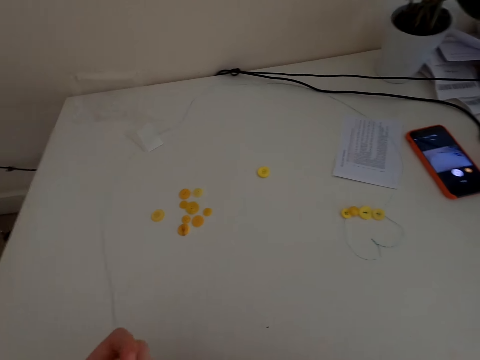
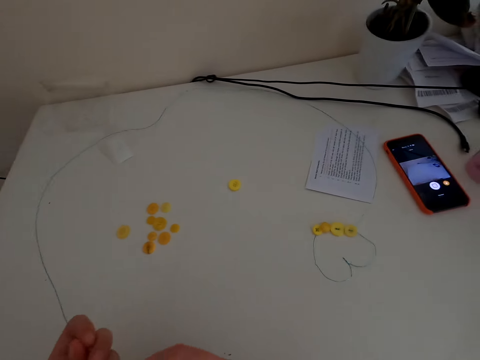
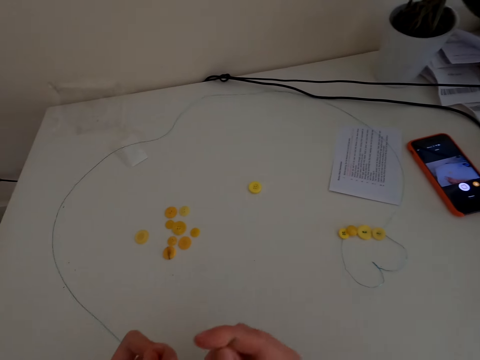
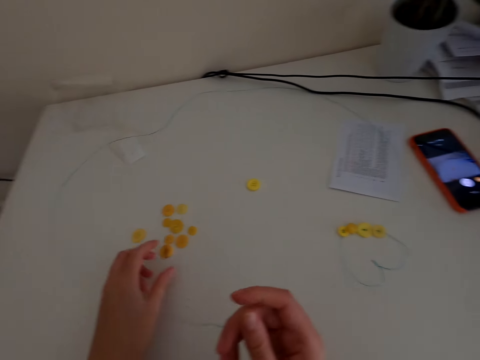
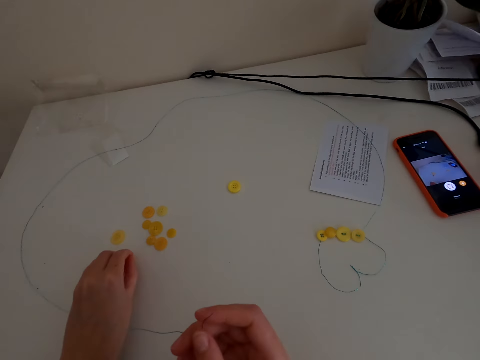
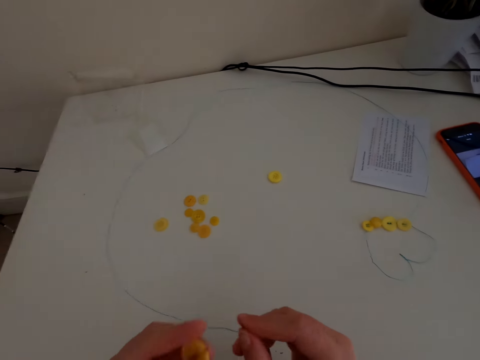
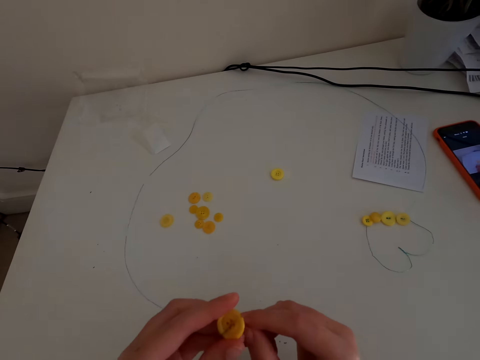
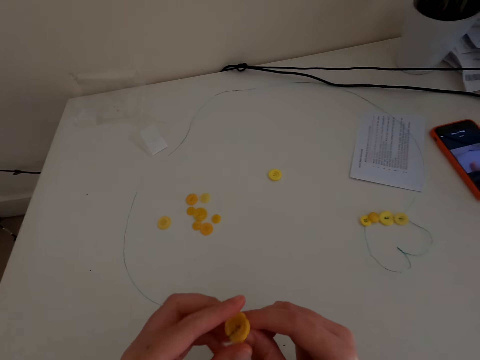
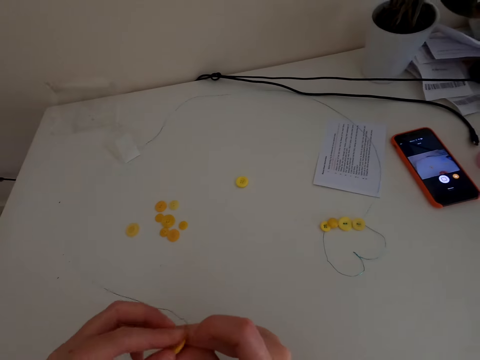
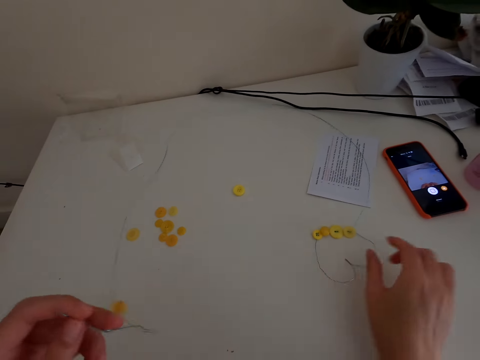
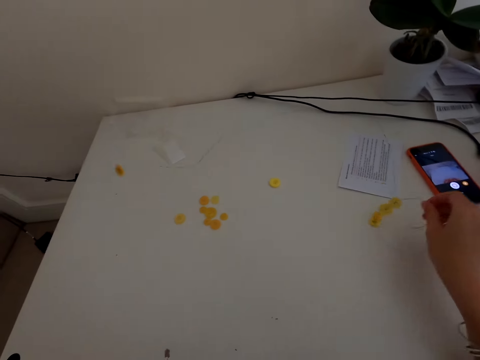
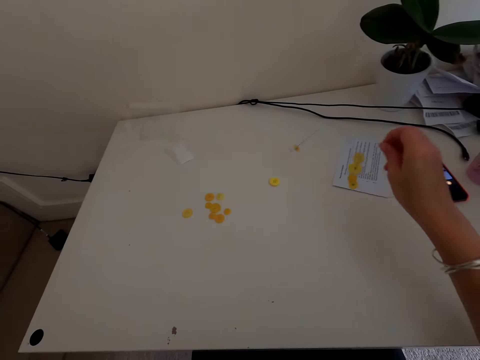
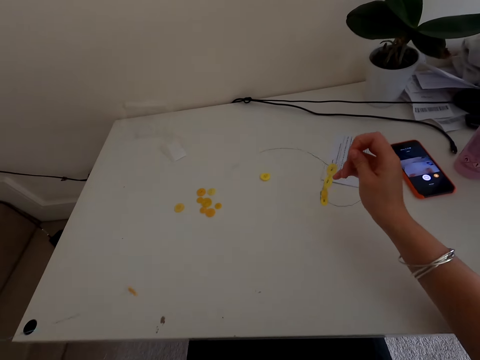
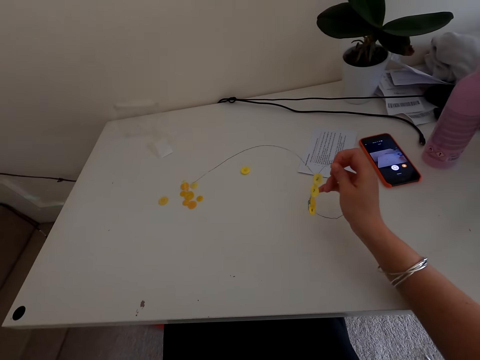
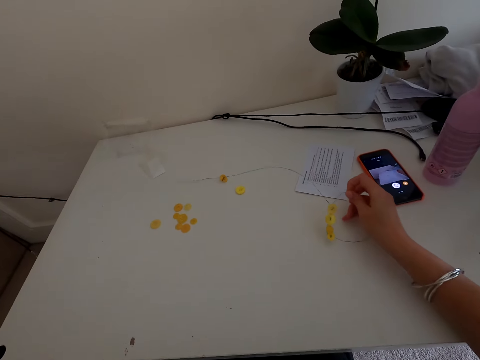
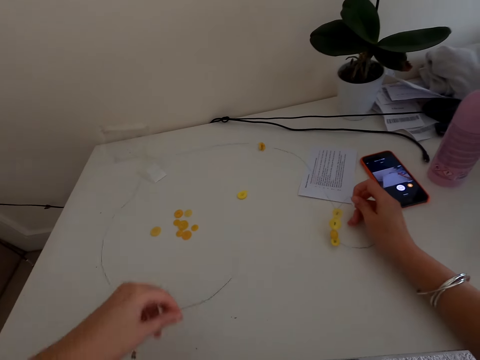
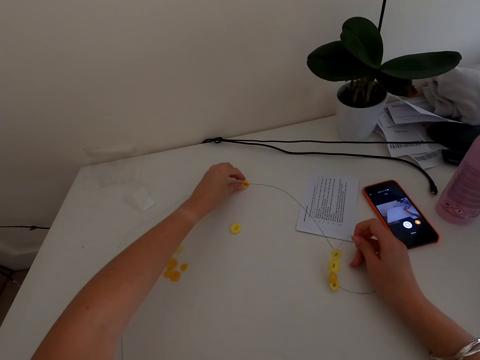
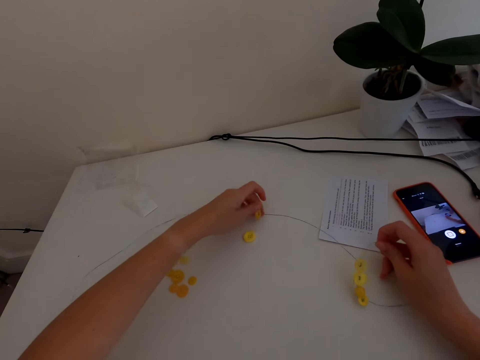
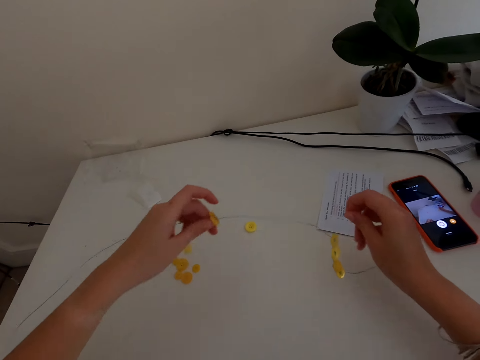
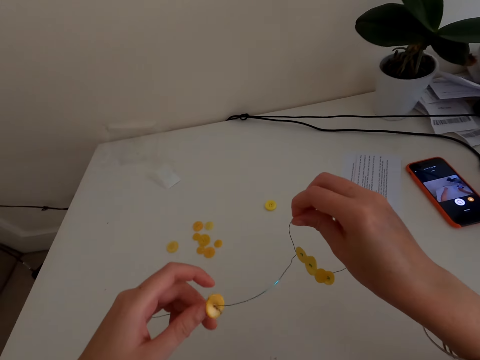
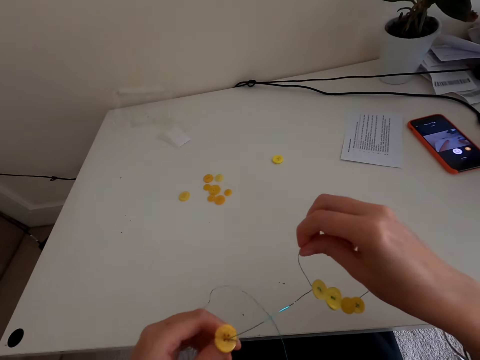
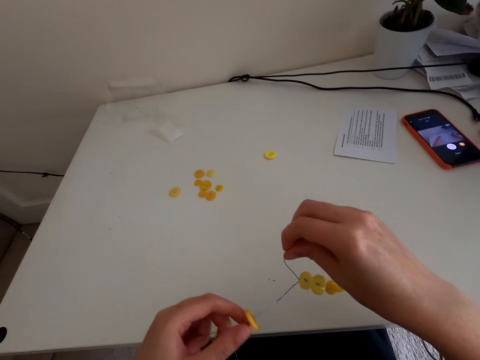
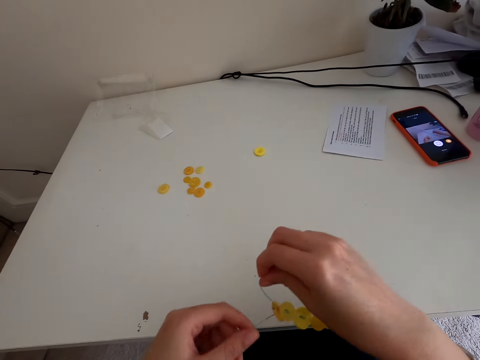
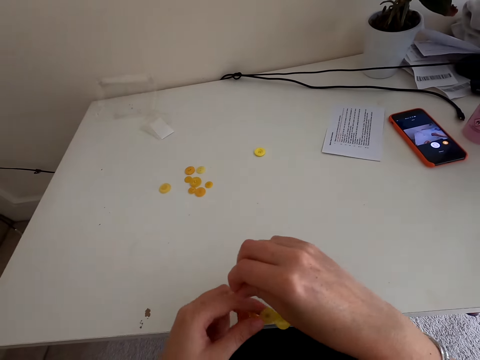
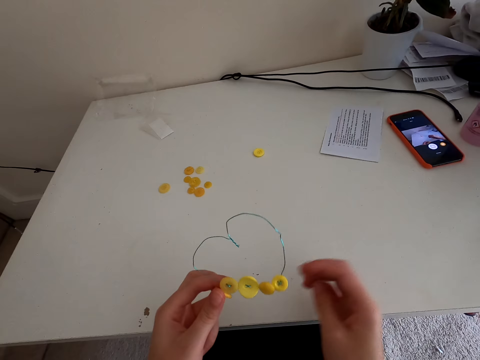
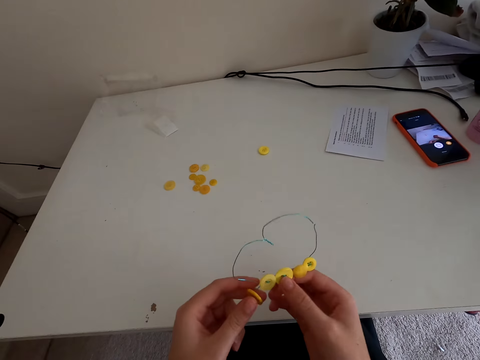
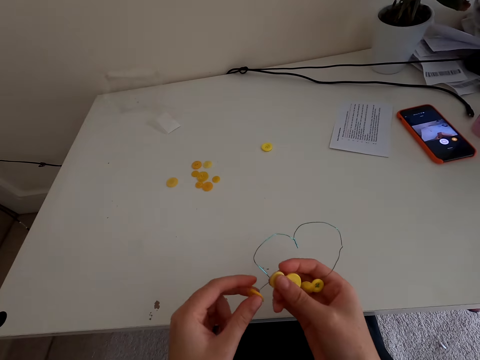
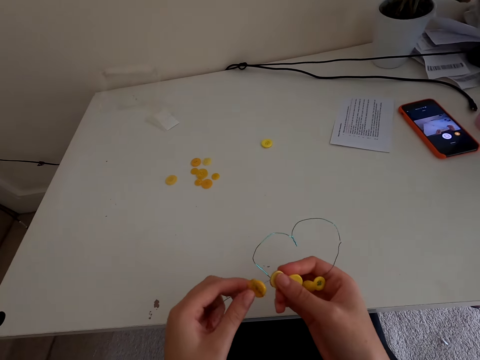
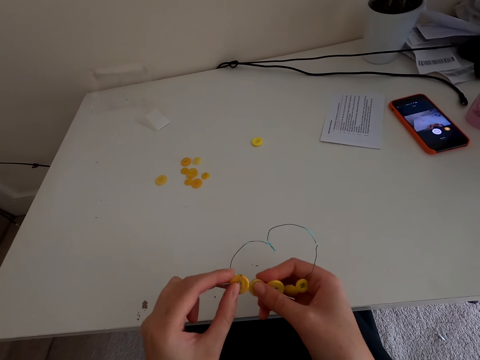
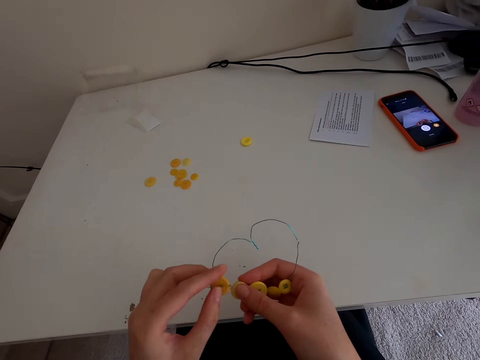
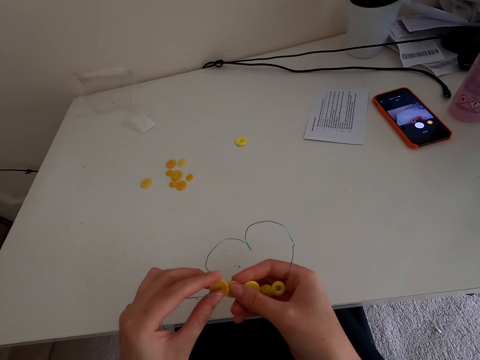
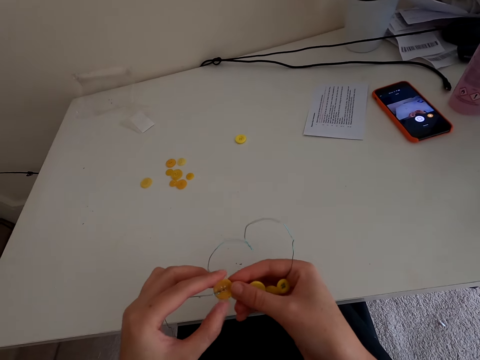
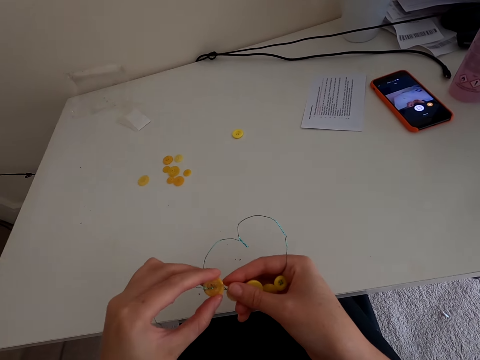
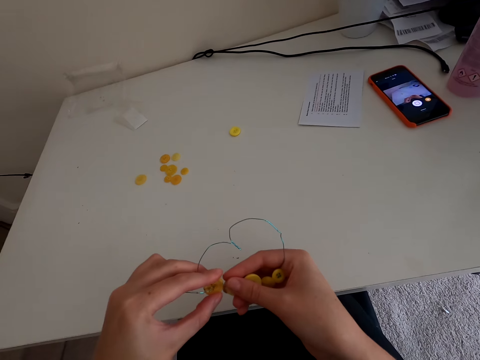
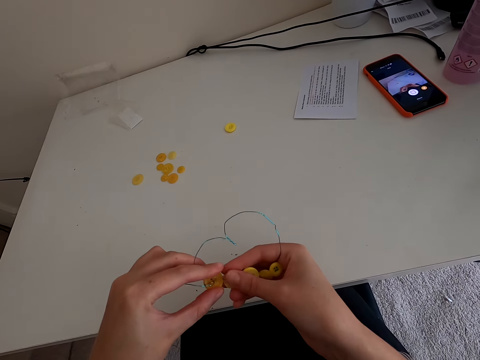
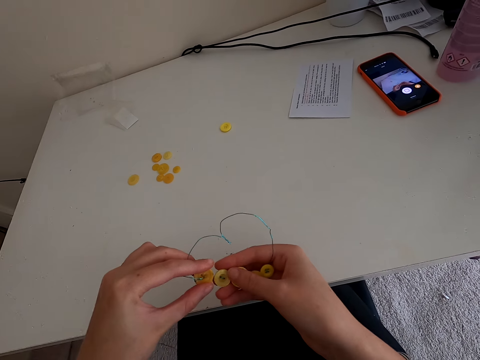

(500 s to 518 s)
The camera wearer picks up a button. They put the button in the wire stringer or thread. They pick up the thread with buttons from the table. They fix the button in the wire stringer. They hold the buttons.

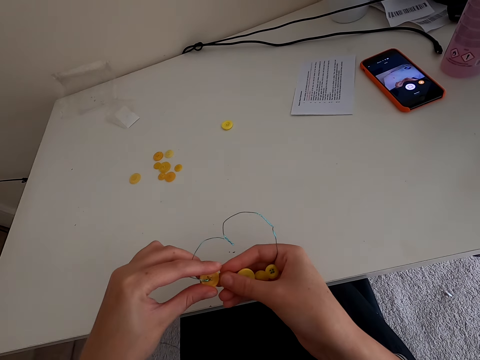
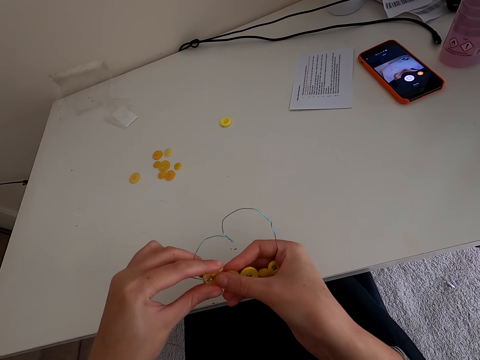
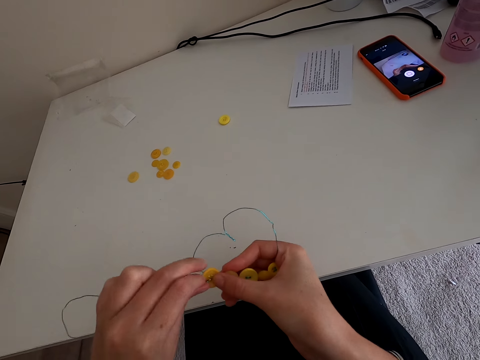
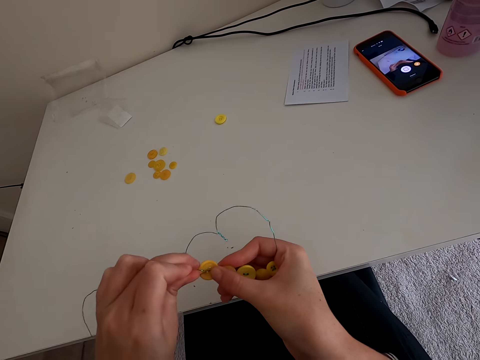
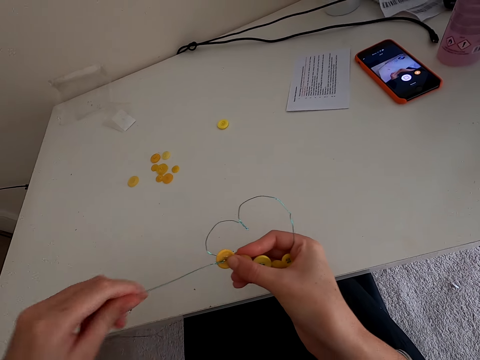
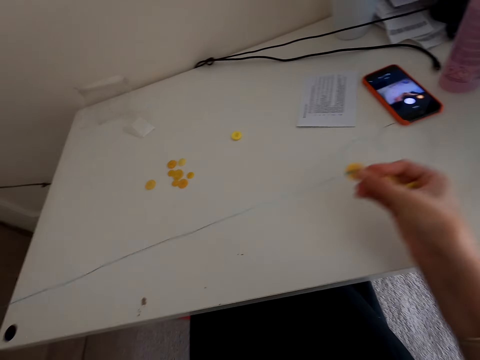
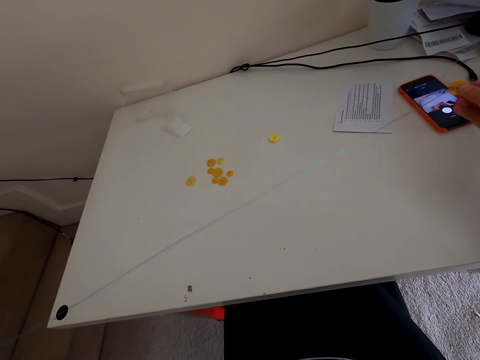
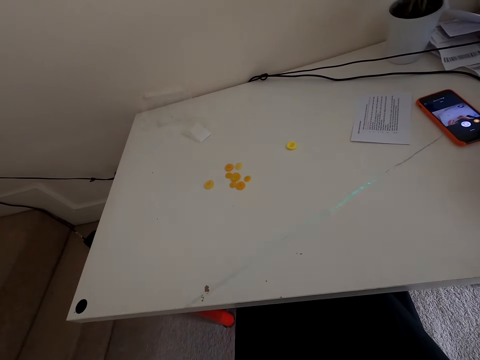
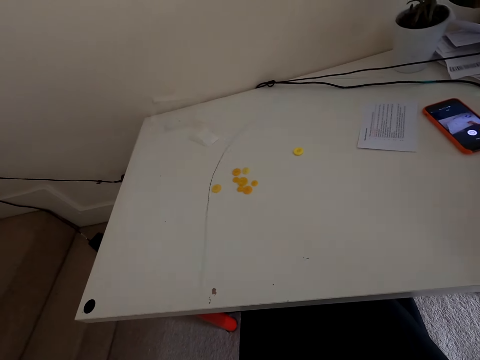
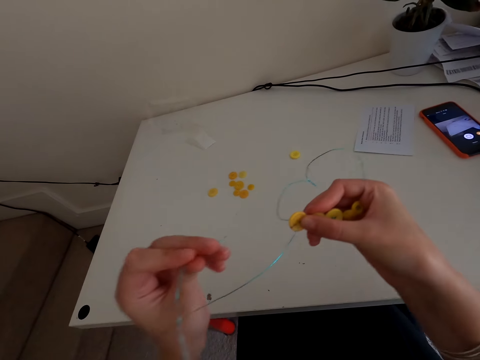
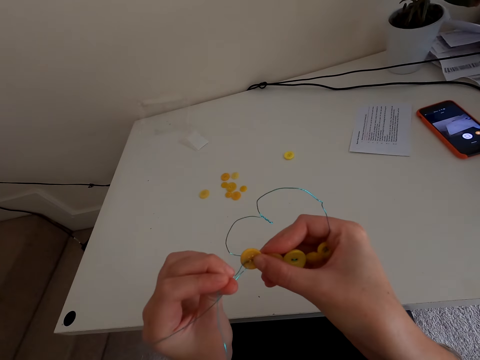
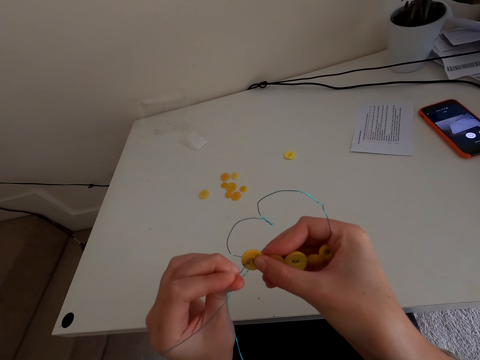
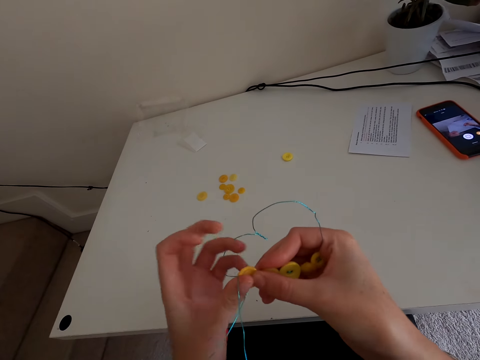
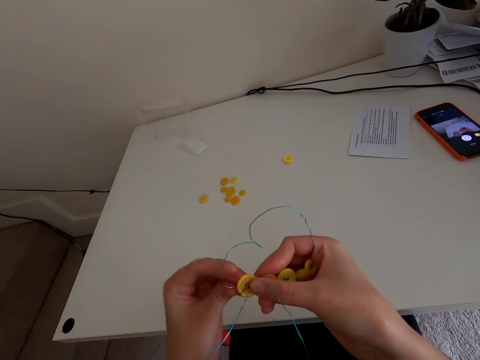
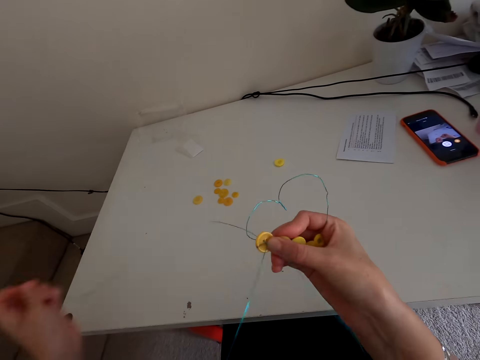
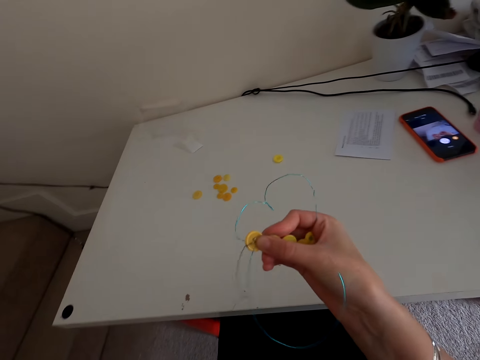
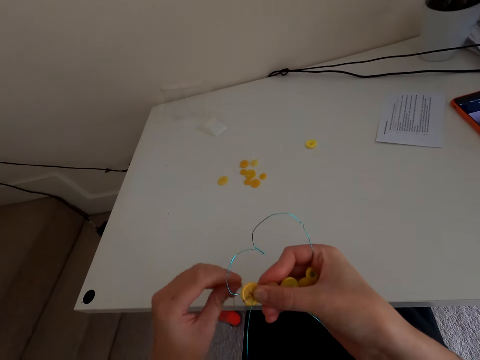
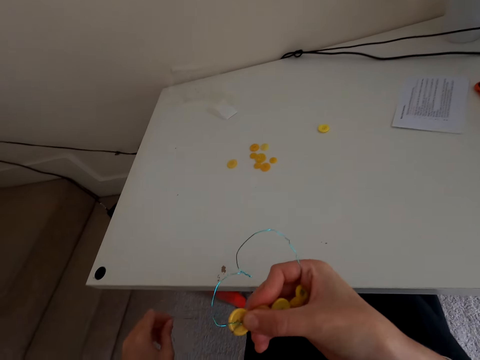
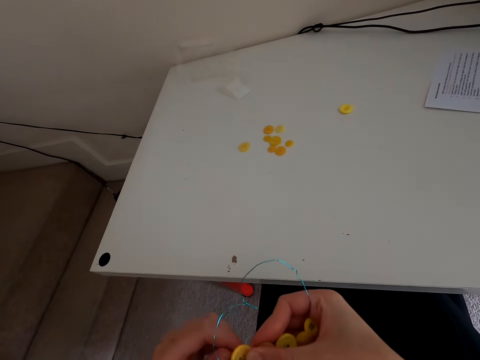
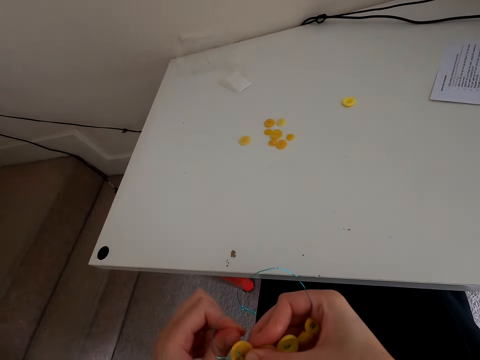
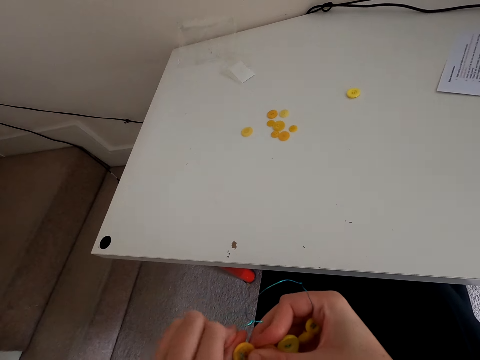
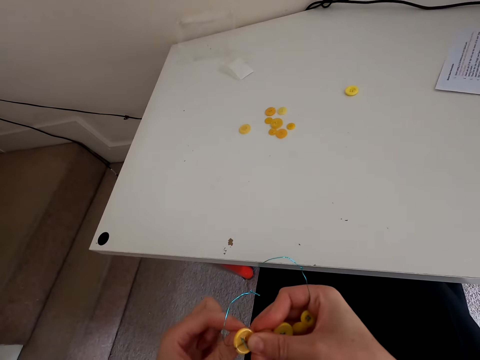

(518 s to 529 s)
The camera wearer holds the buttons and straightens the thread. They put the thread inside the button.
